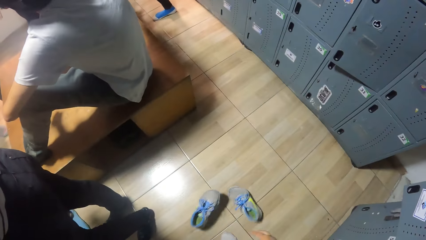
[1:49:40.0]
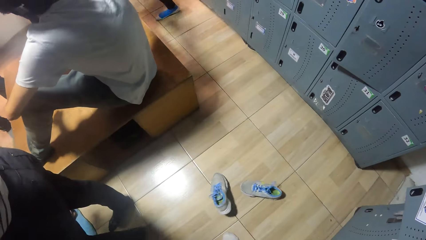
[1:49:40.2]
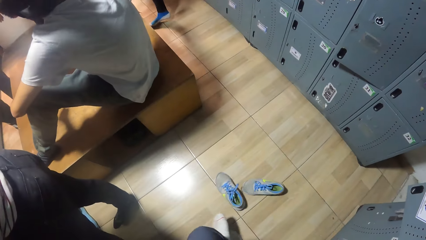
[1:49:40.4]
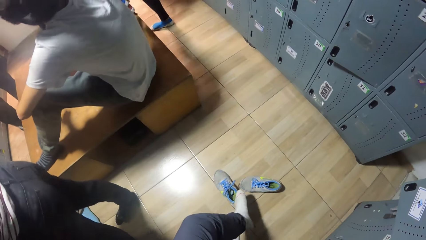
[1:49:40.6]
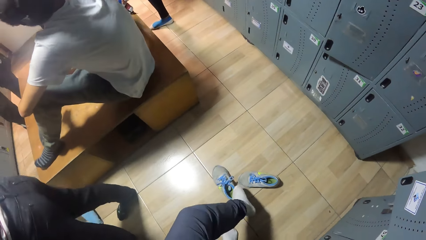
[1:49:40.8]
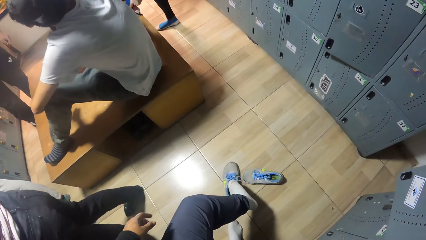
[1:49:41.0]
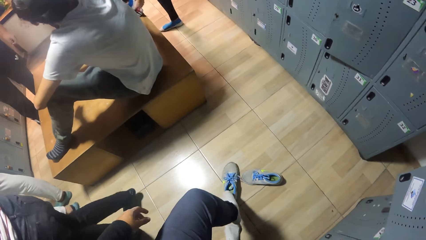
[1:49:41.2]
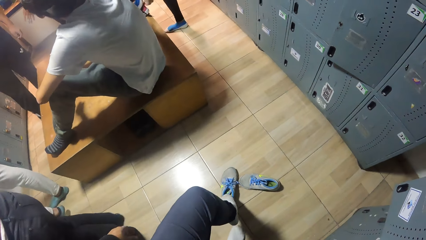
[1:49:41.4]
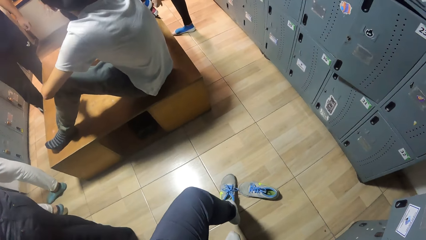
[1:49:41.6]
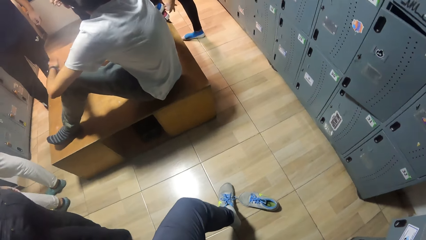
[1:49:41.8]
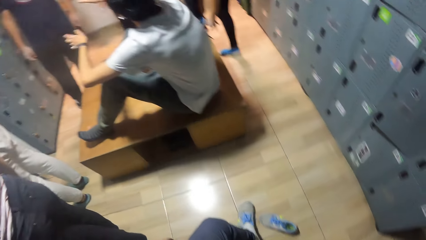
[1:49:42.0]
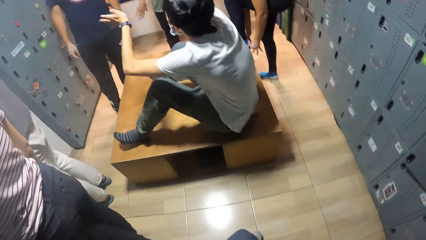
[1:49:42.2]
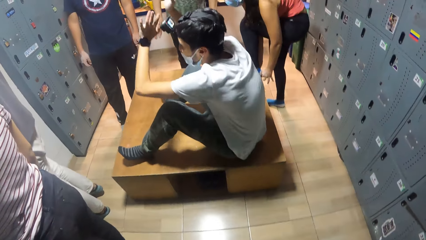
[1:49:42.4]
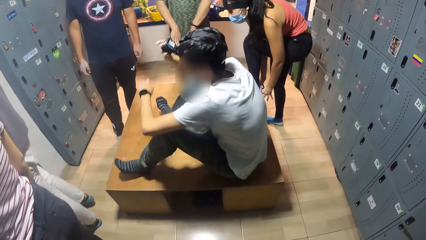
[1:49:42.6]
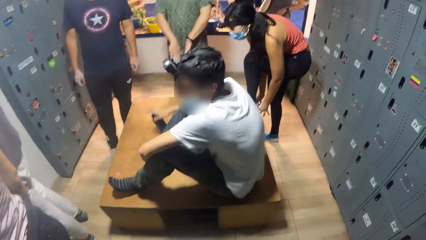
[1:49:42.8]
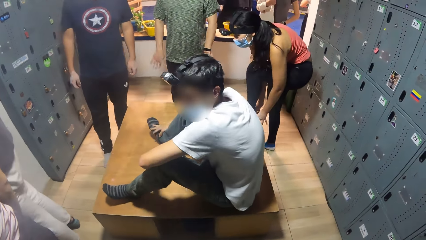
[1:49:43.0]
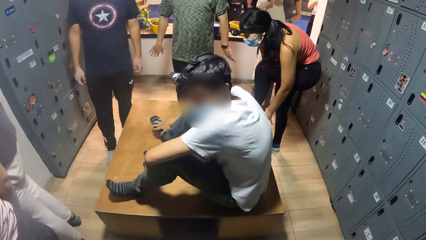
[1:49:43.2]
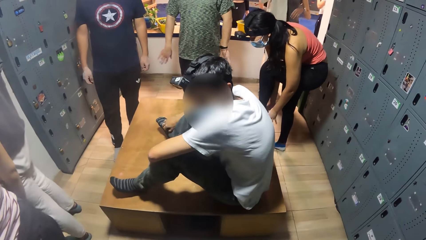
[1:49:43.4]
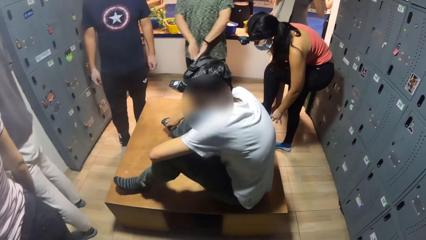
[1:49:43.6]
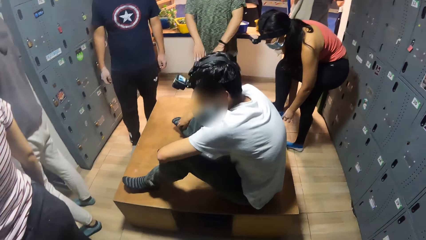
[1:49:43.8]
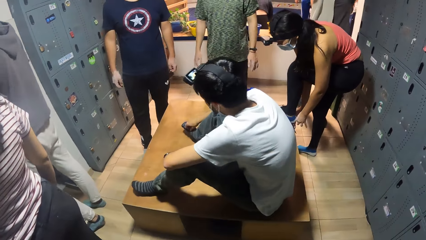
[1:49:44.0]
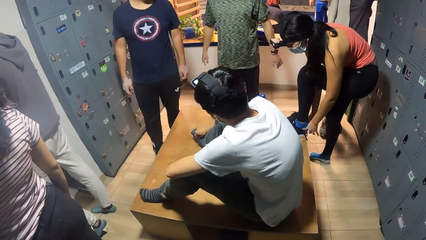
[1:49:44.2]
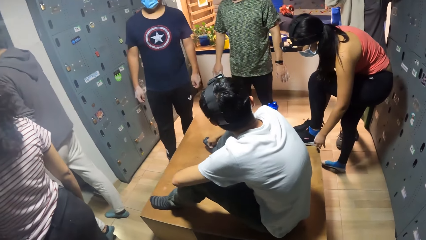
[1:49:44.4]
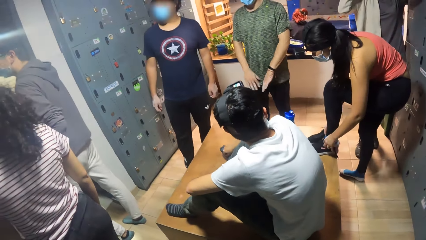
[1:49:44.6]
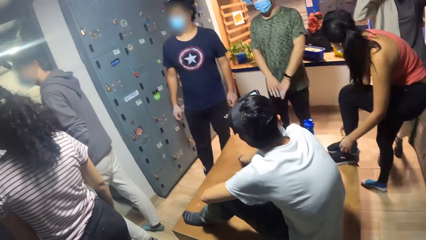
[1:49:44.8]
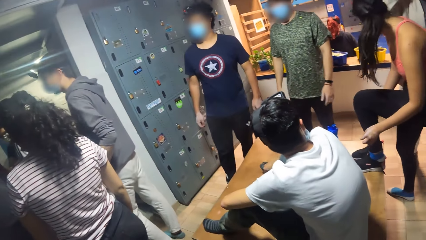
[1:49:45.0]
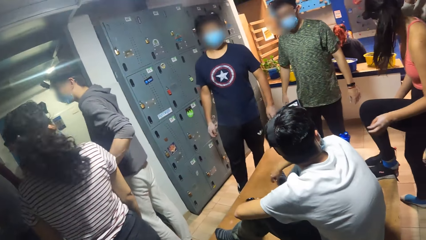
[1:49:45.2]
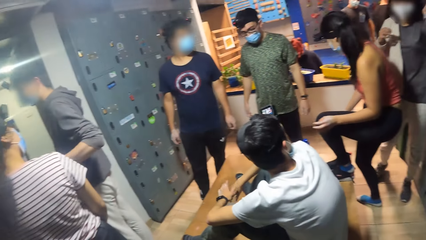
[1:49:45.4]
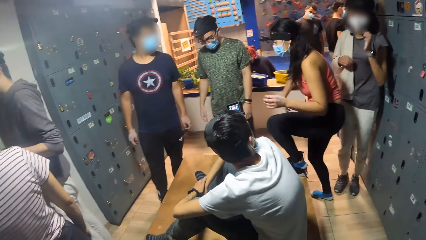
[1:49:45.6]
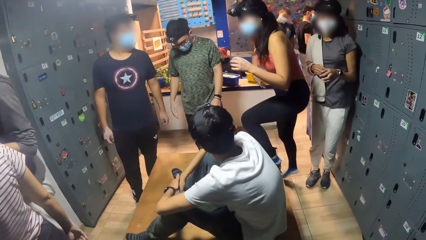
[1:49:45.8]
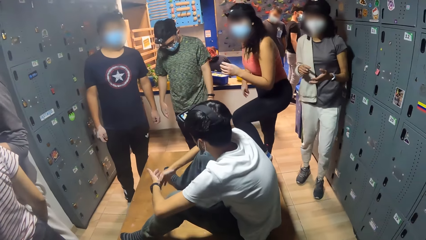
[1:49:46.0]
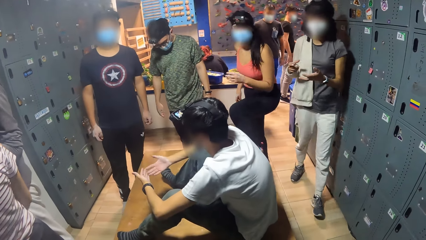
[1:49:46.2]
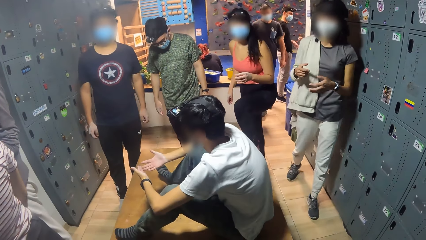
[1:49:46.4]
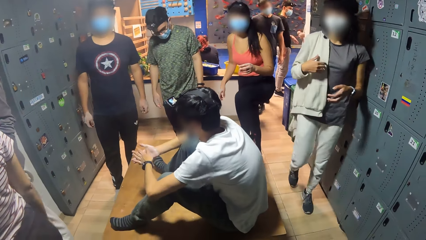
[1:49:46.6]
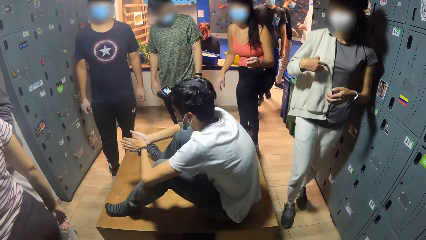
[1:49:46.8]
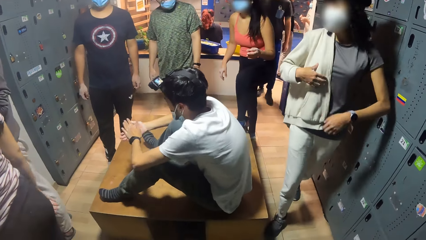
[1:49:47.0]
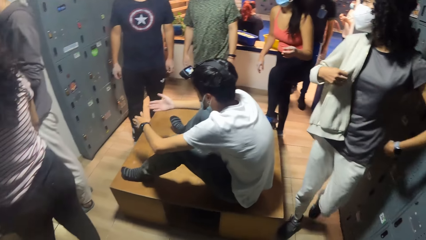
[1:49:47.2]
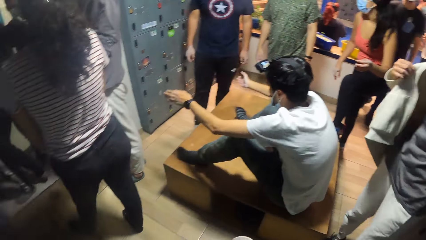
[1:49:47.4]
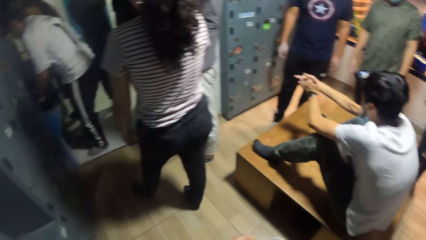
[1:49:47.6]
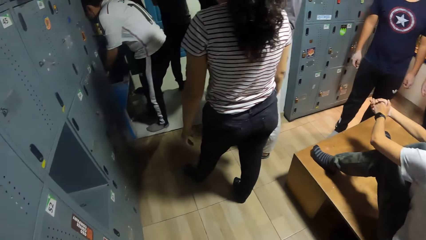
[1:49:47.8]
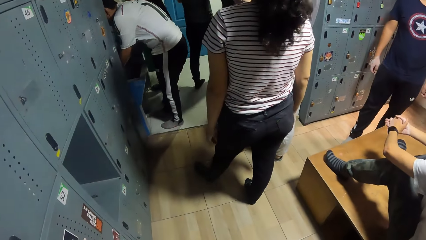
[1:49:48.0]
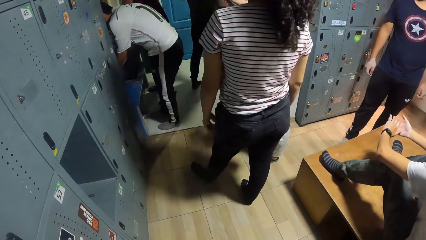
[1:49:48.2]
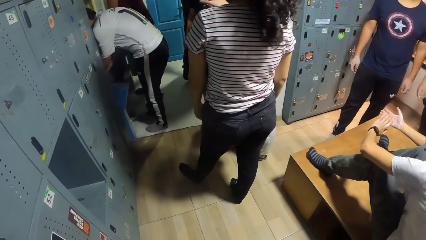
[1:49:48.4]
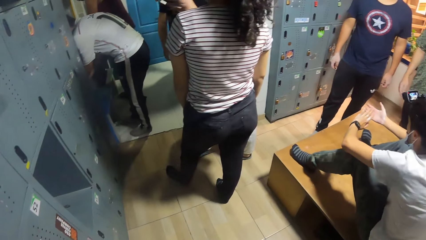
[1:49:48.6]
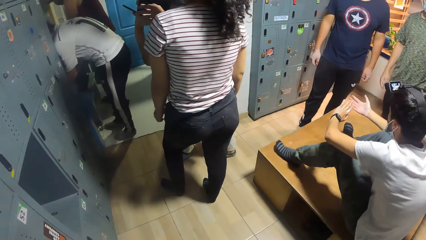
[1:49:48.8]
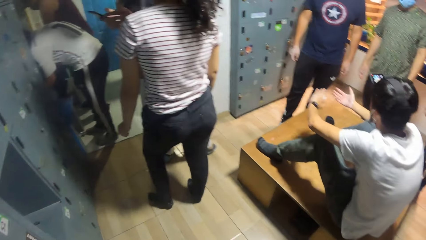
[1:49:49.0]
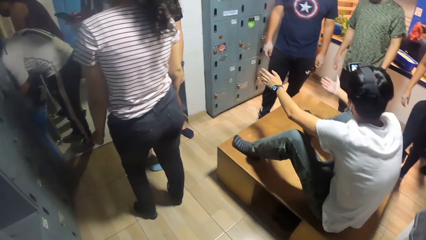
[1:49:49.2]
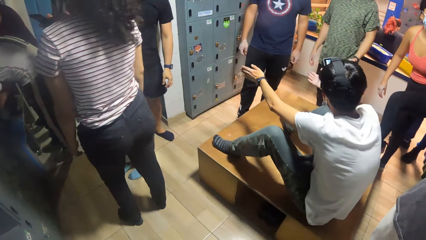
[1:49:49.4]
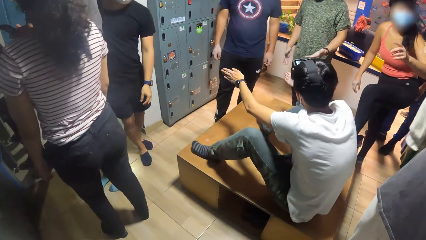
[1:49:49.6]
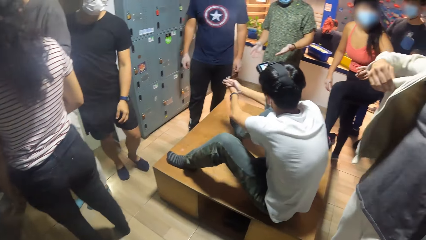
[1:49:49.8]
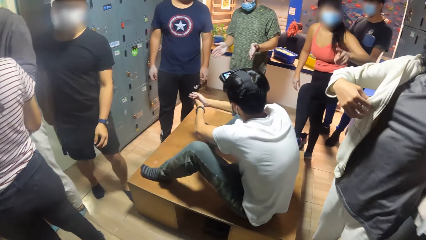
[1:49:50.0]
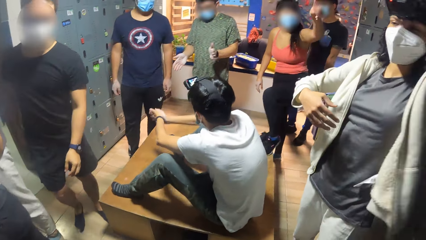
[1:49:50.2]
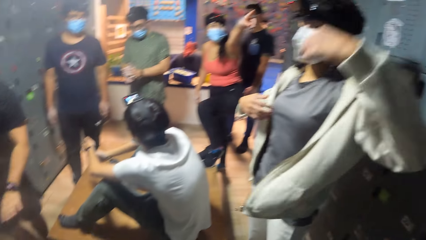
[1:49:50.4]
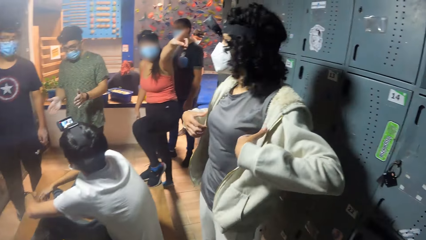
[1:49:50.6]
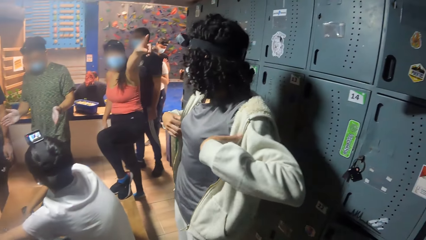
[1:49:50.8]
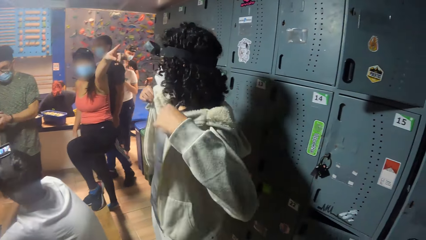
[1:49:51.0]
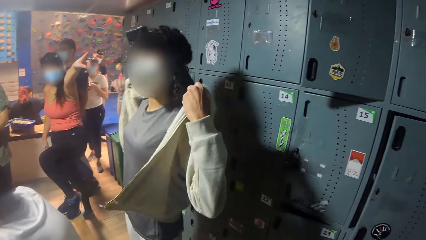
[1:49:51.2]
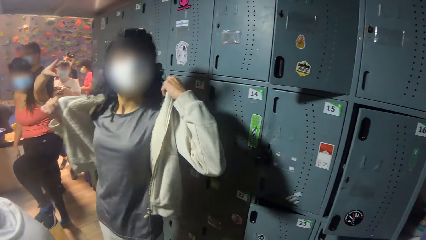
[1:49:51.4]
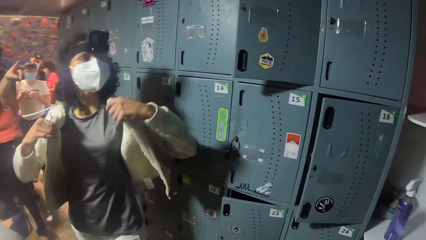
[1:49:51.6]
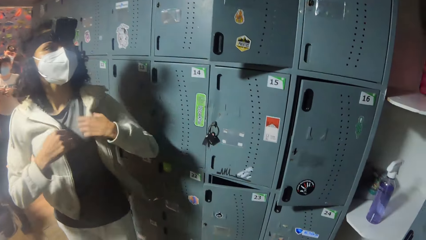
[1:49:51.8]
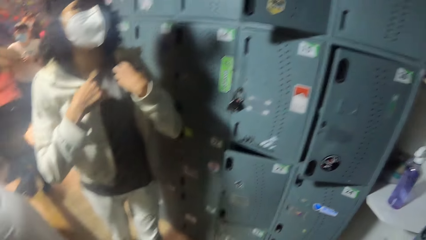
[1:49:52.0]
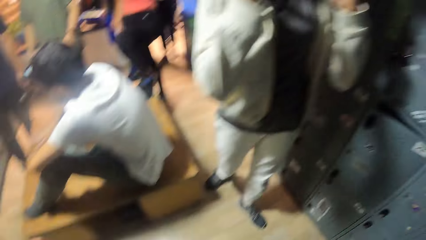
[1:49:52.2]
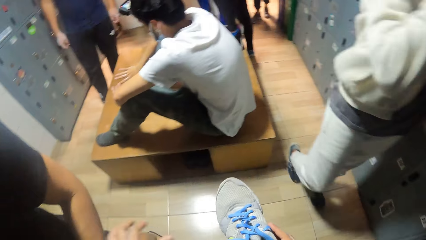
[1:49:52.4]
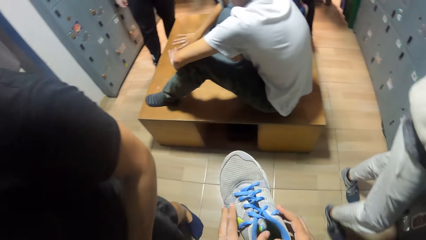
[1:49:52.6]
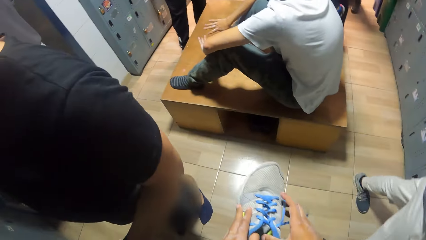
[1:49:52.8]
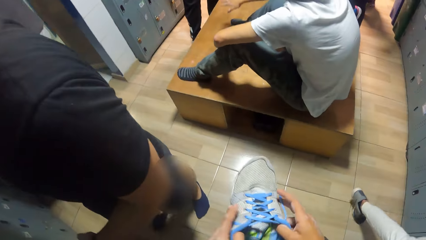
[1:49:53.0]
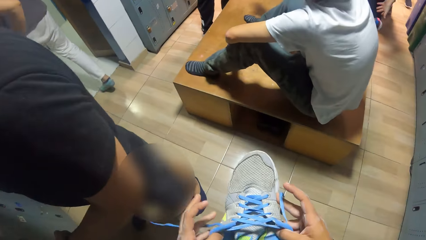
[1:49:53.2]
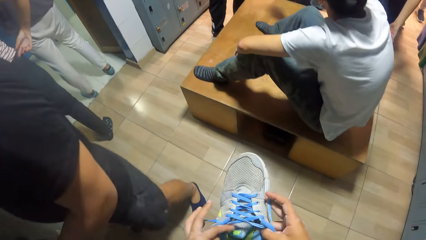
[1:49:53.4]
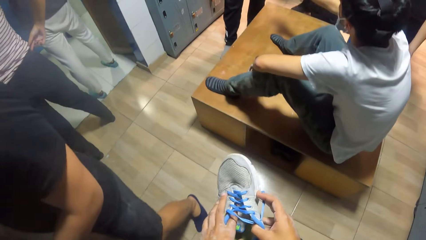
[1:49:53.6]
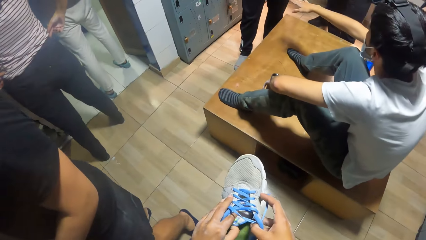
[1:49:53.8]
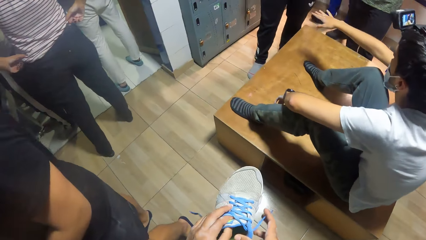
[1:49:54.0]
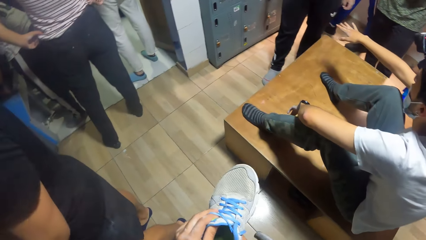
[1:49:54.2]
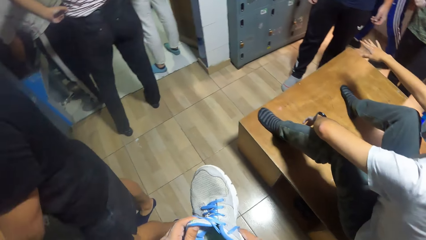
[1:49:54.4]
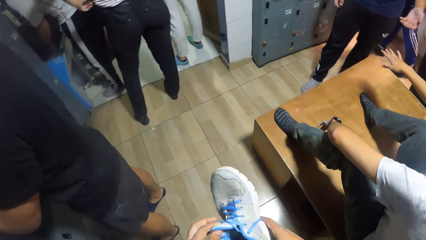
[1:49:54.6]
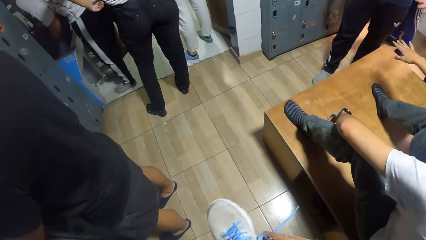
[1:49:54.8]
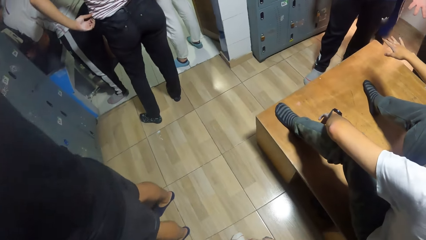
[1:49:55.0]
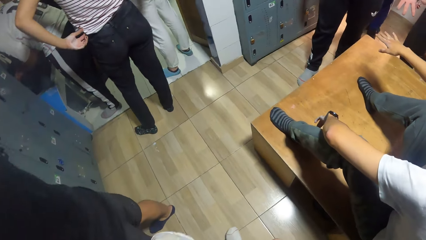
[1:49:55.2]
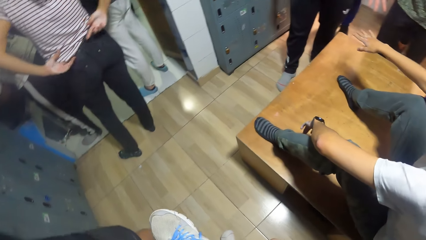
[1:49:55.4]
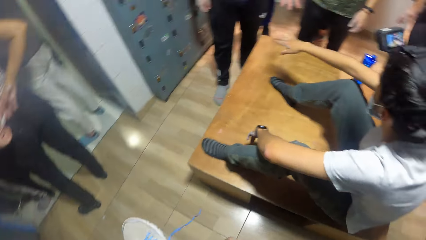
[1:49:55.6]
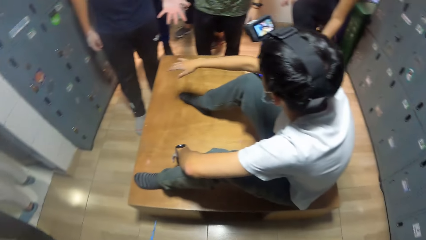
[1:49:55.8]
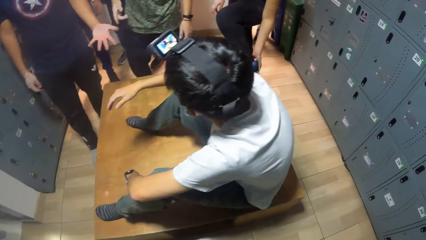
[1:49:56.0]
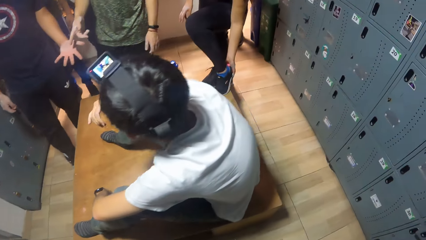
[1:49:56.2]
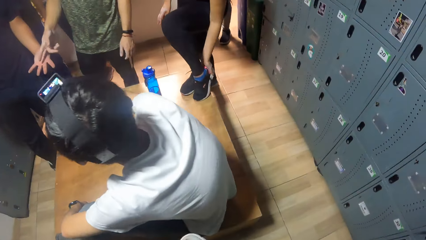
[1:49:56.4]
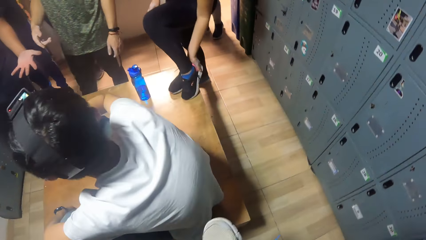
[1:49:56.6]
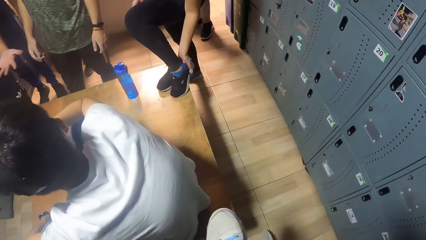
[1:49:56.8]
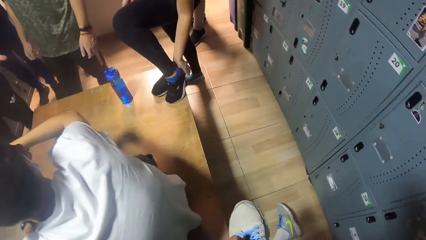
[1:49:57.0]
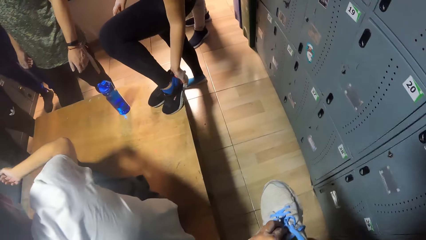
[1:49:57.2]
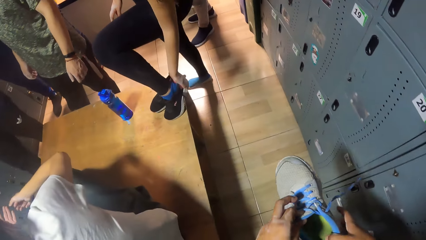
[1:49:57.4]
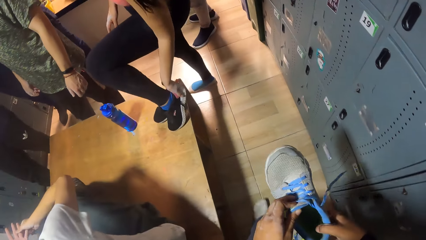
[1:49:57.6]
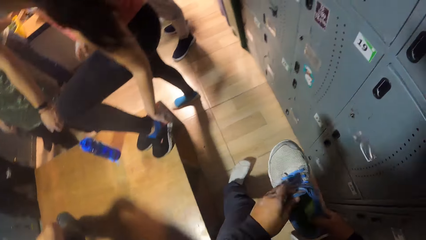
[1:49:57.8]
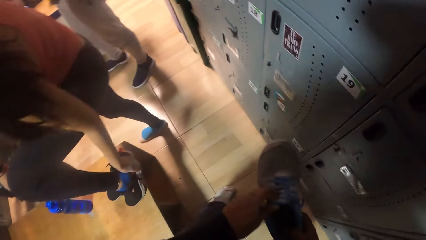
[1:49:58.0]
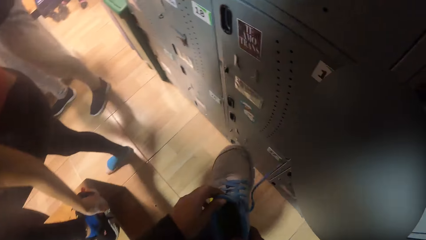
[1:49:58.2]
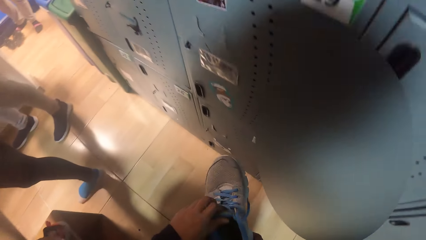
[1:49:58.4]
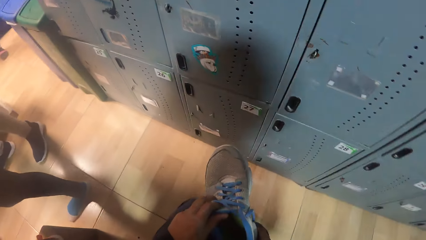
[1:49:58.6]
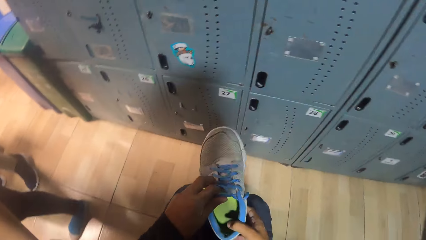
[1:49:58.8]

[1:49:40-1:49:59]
The camera wearer drops the shoes on the floor with her right hand. She wears the shoe on her left leg. She looks around, turns around. A person sways hands. Another person straightens the jacket. The camera wearer wears a shoe. She opens the shoe with both hands. She looks around.
